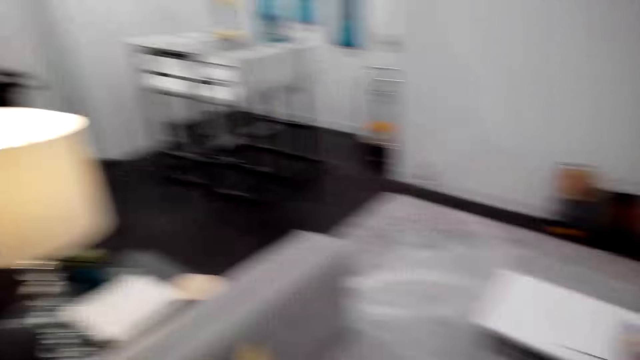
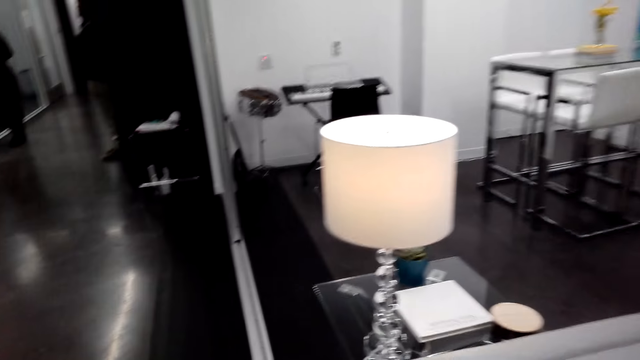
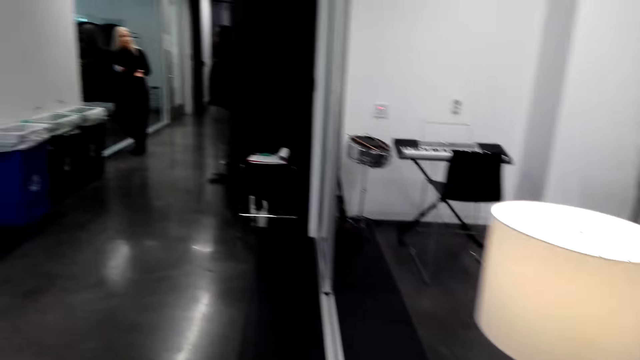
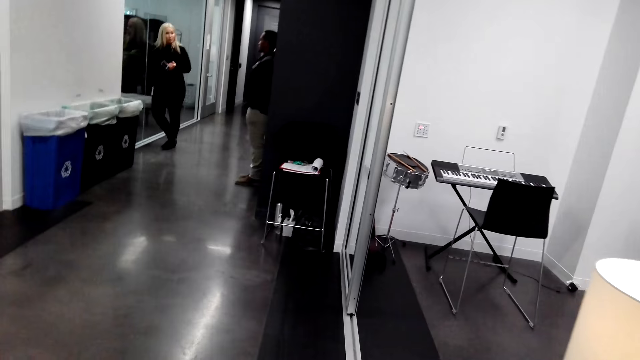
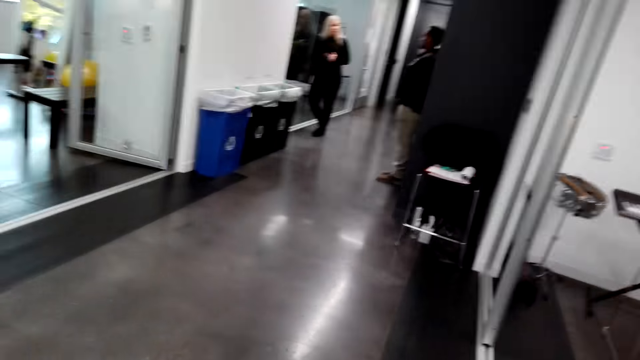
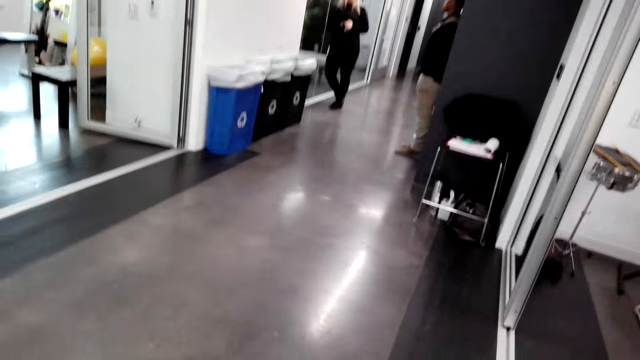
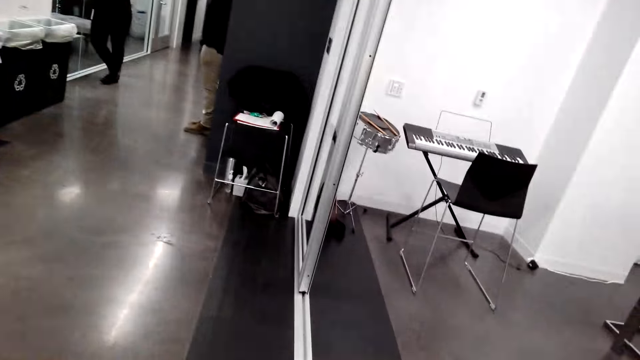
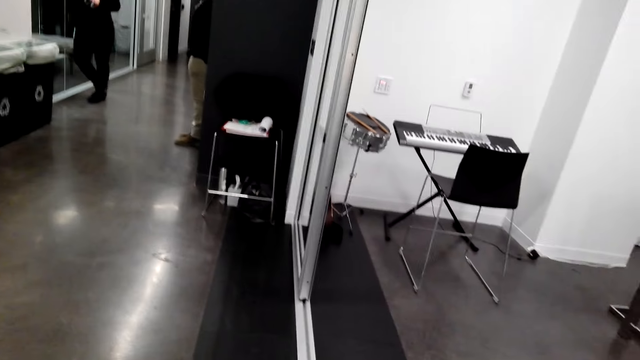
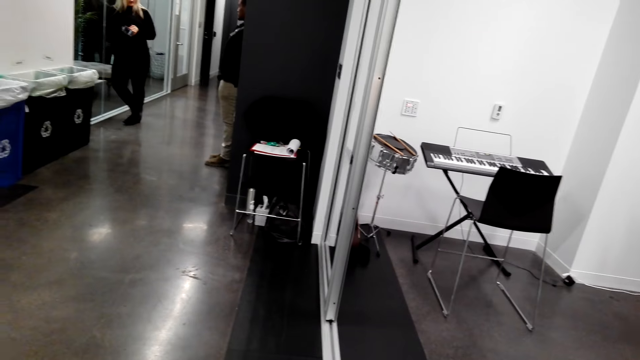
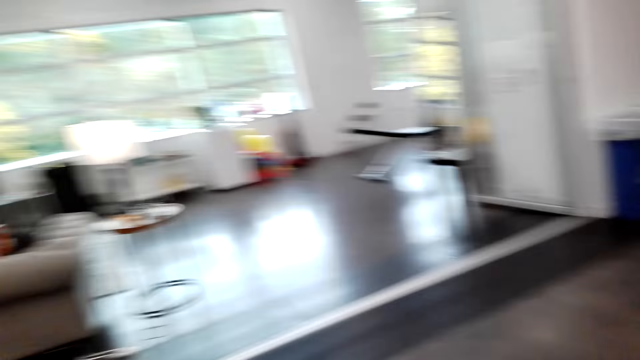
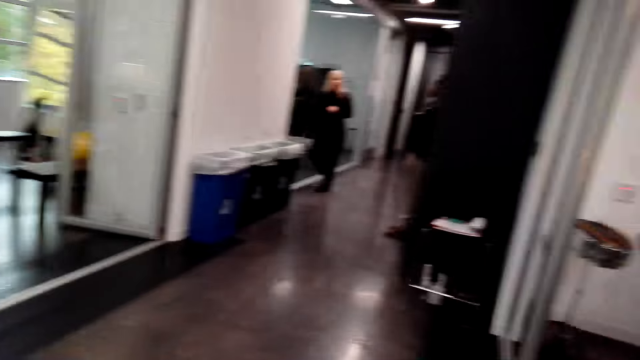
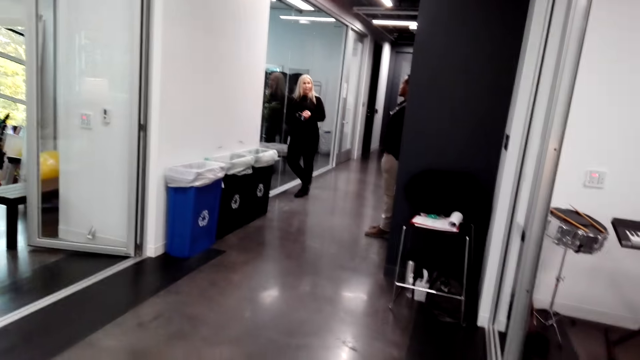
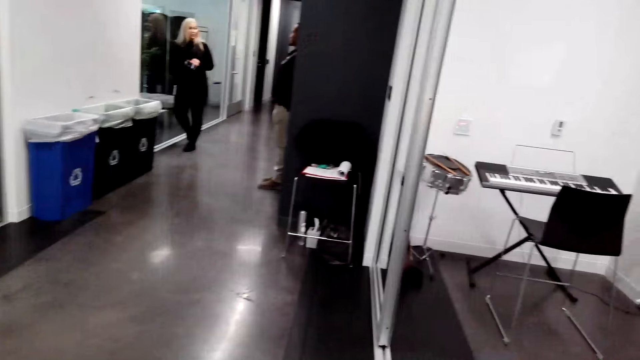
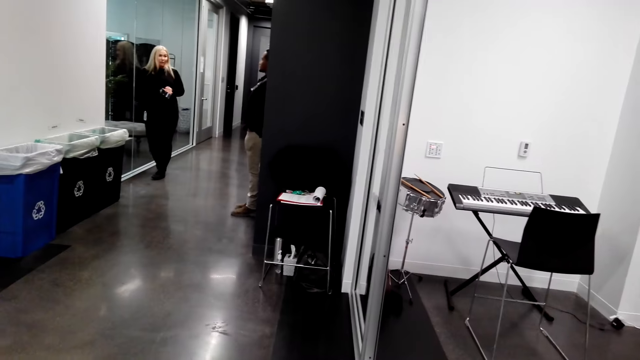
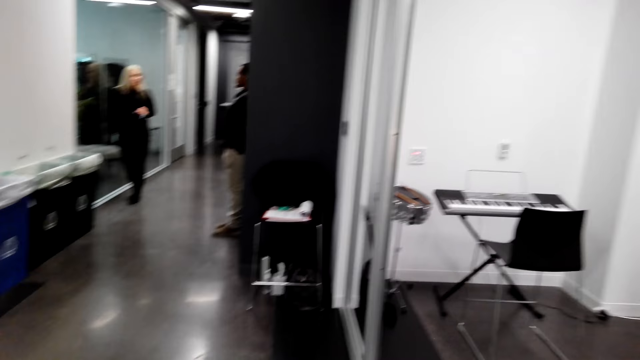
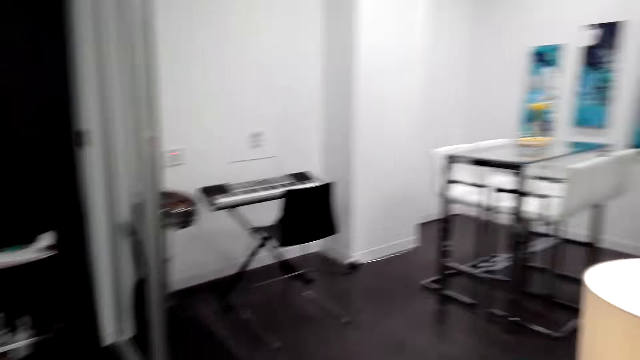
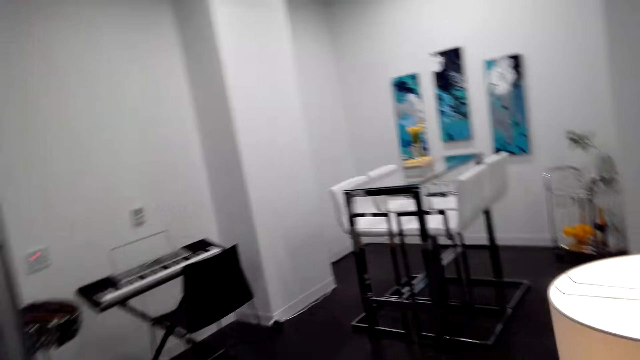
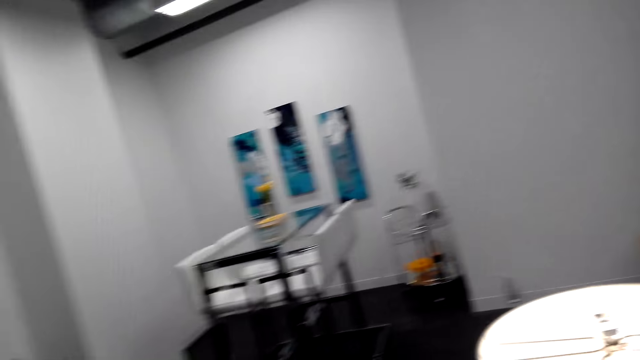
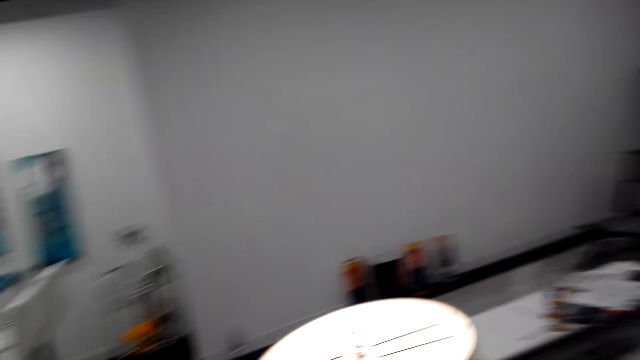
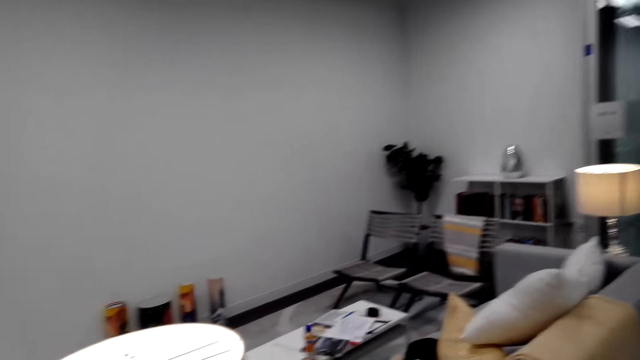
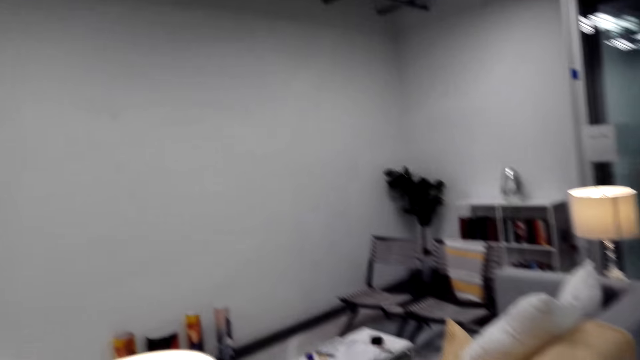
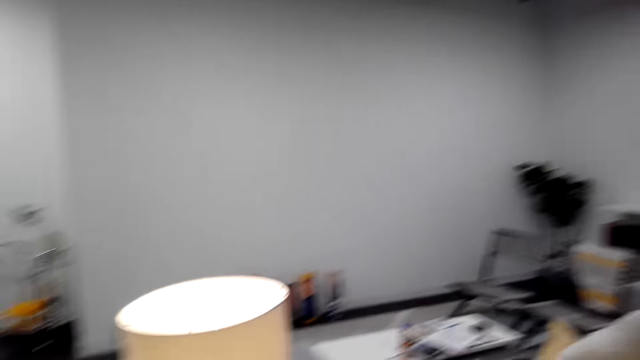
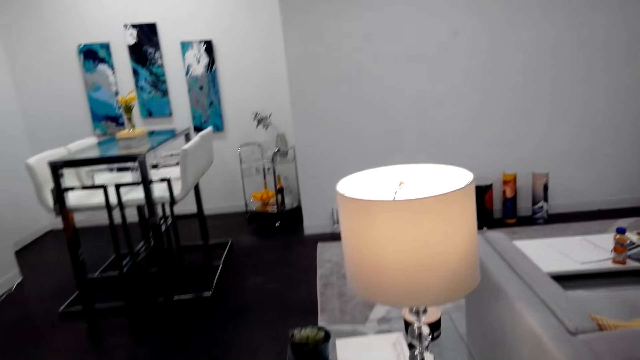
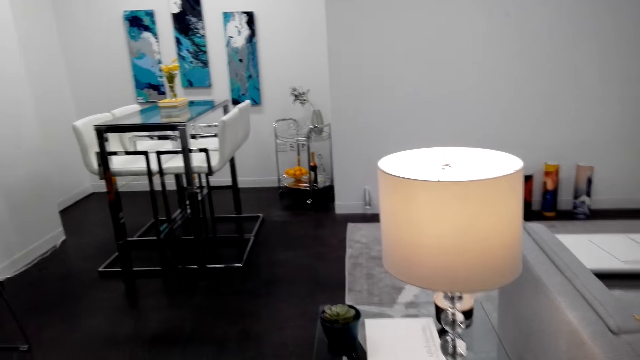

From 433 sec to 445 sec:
A woman interacts with a man on the corridor. The camera wearer walks around the room. They interact with another woman. They look around the room.

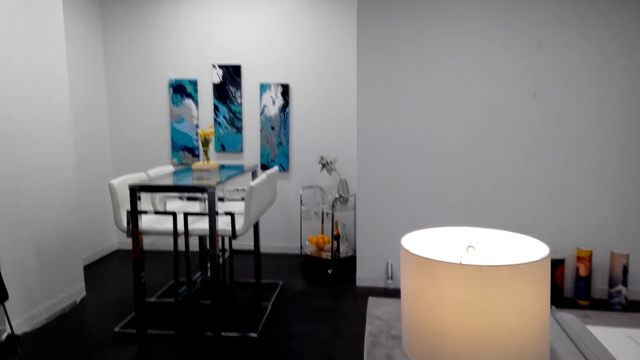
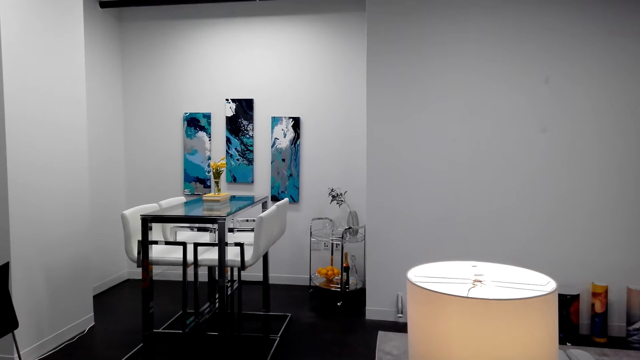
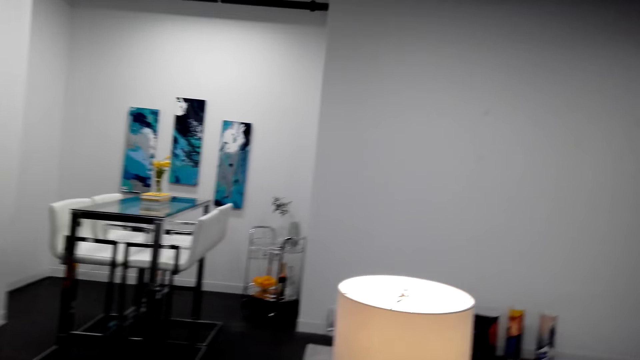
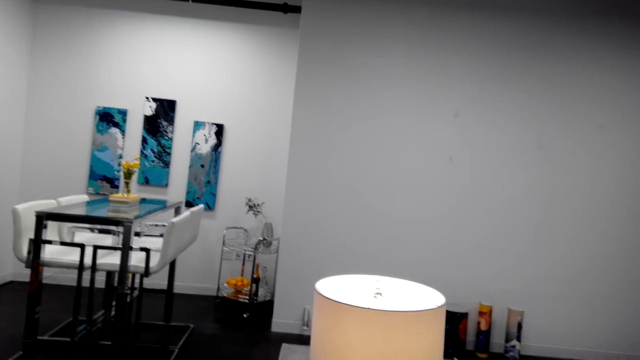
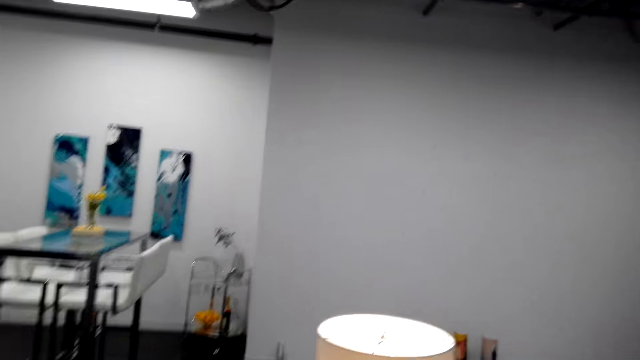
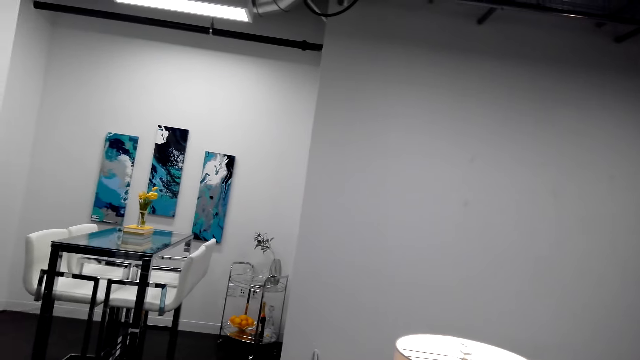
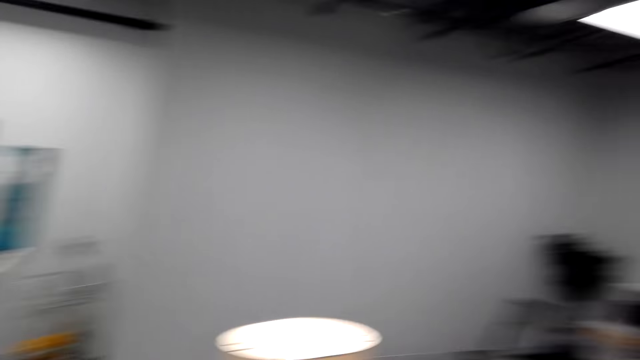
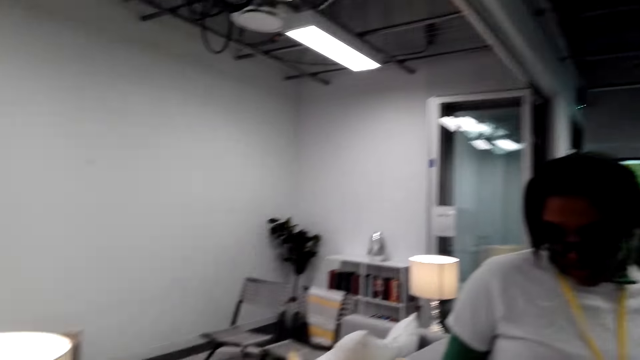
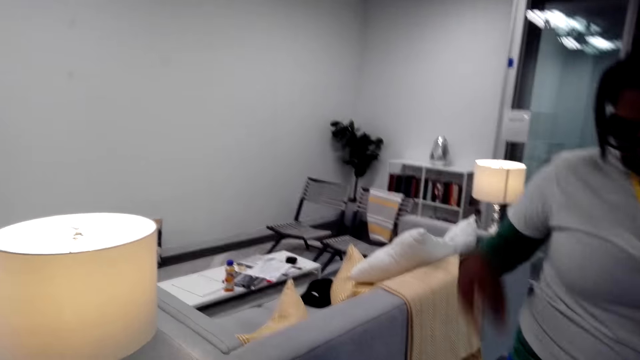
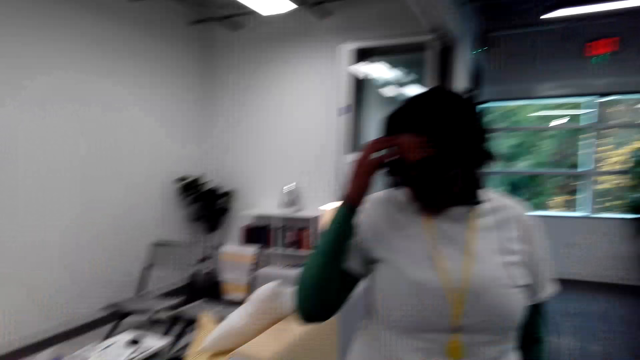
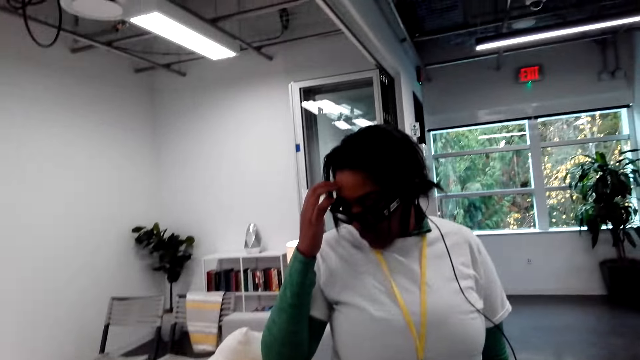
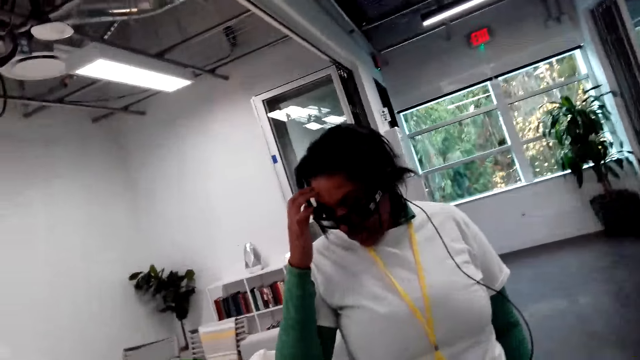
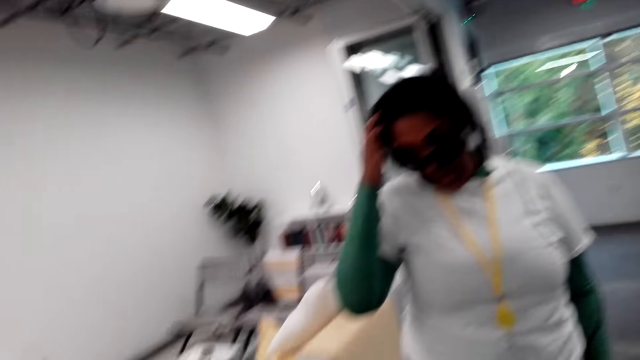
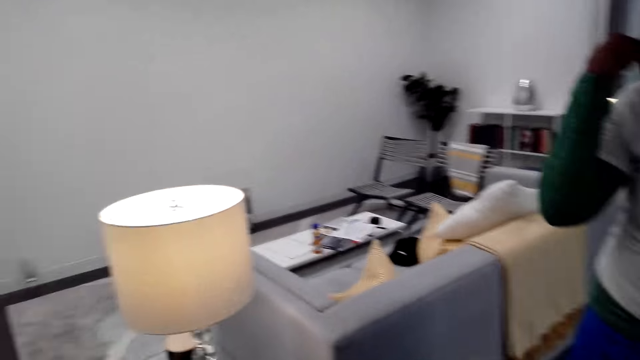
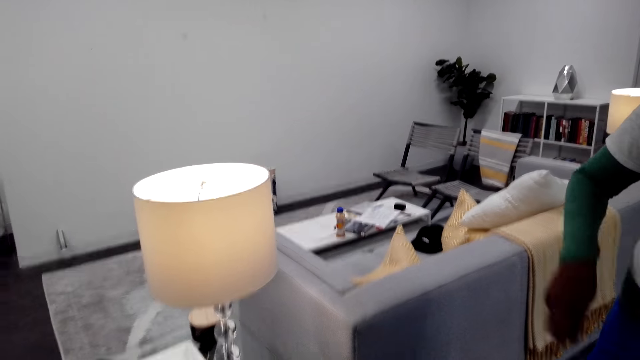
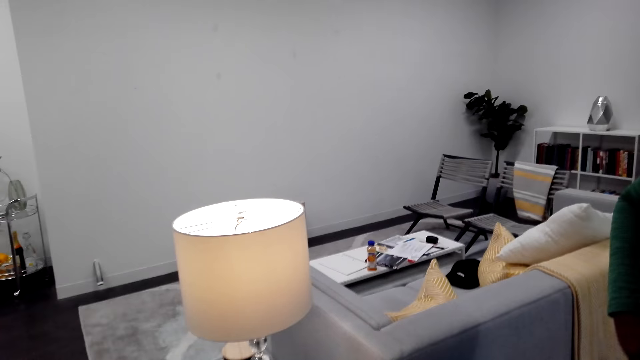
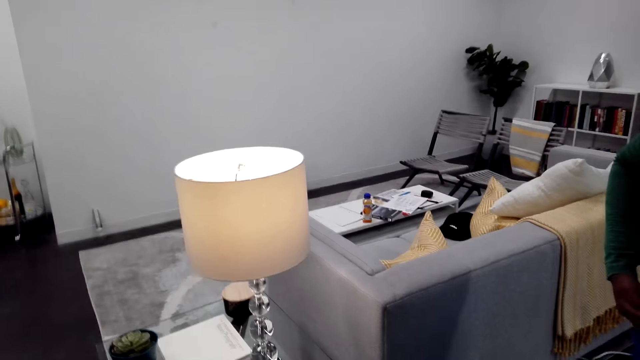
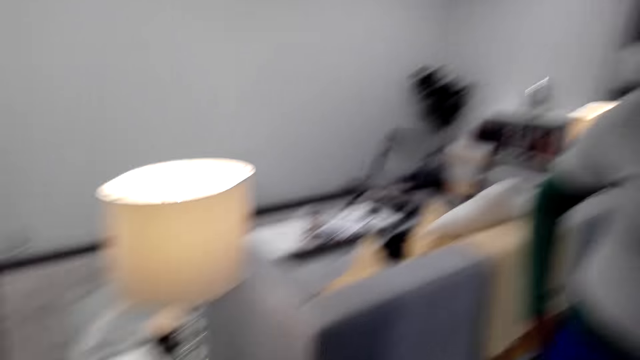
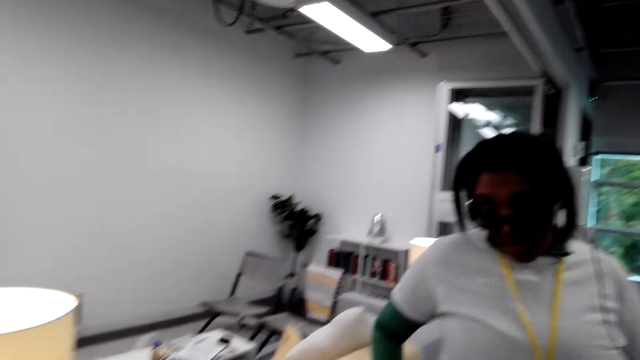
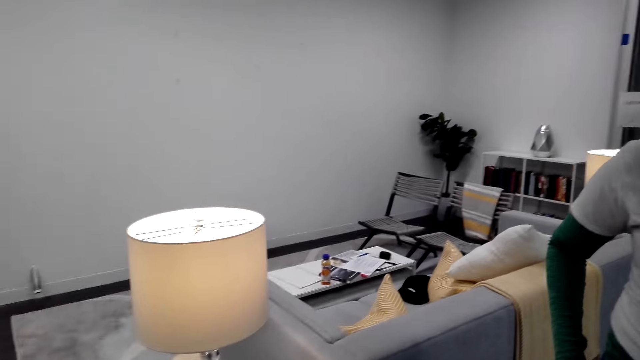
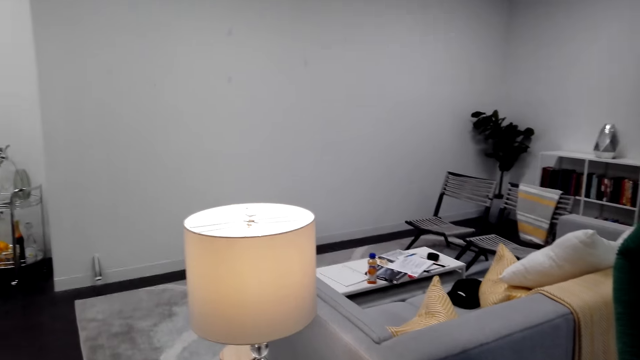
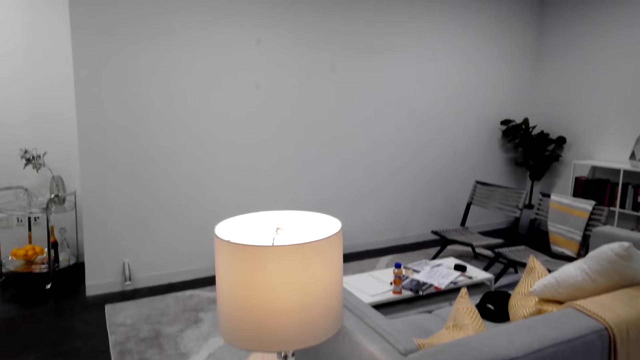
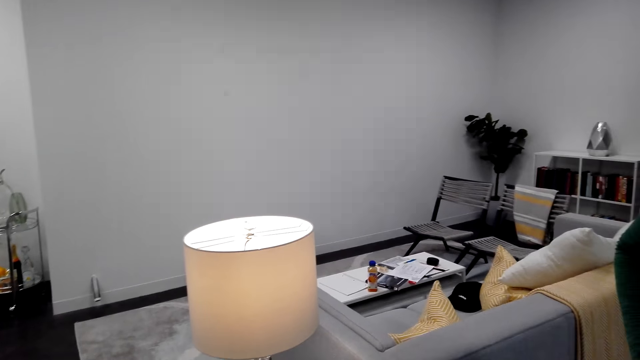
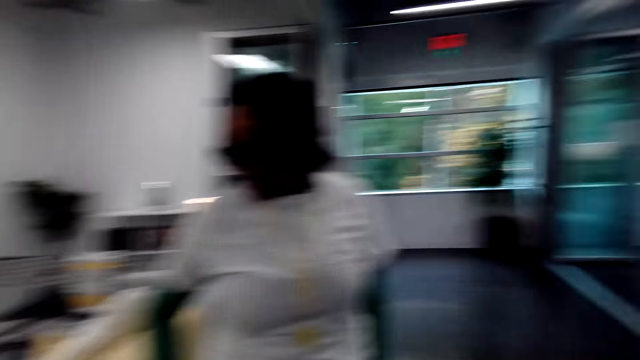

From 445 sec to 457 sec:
A woman lifts her hand. The woman scratches her face with her hand. The camera wearer interacts with the woman. The woman holds her trouser with her hand. The camera wearer interacts with the woman.
